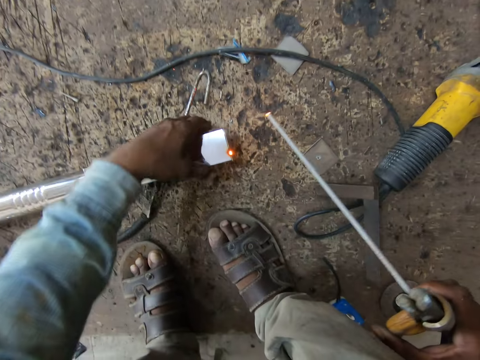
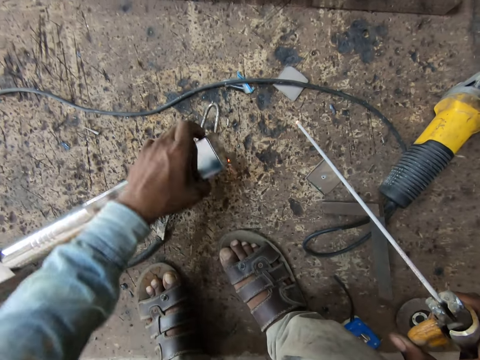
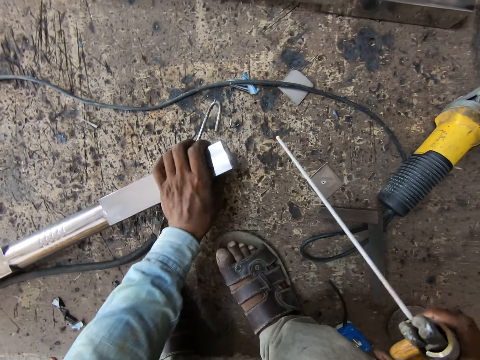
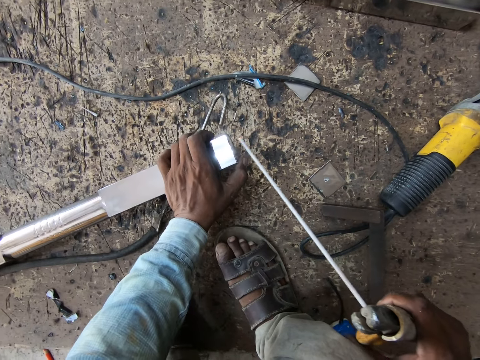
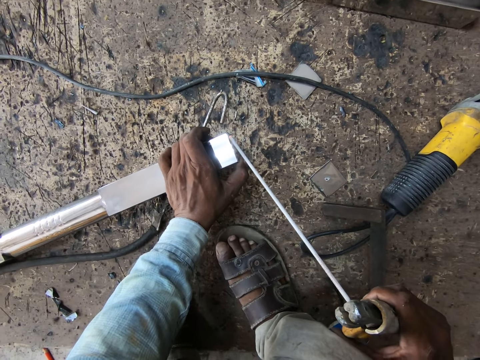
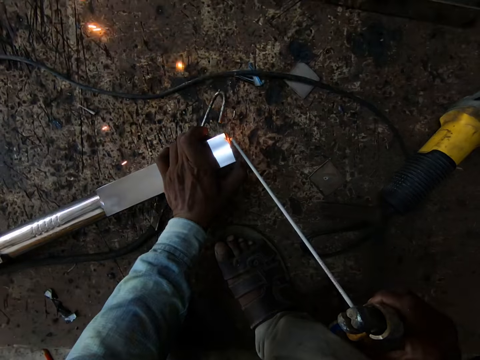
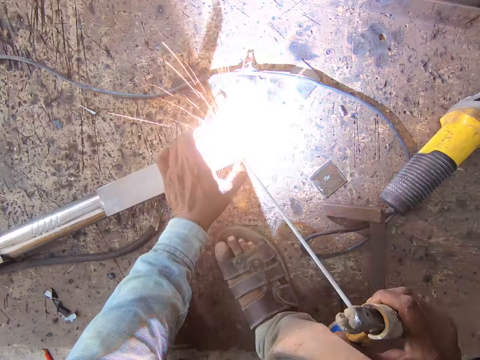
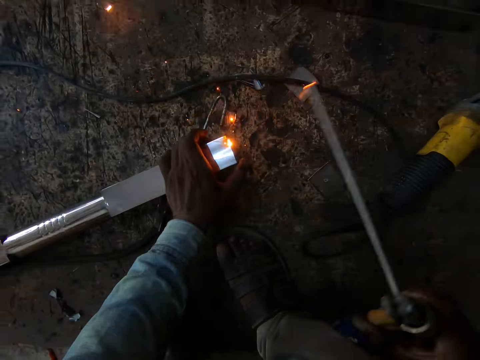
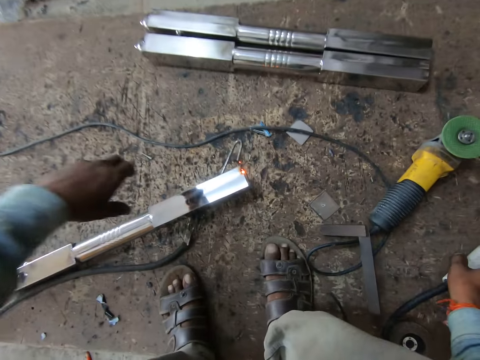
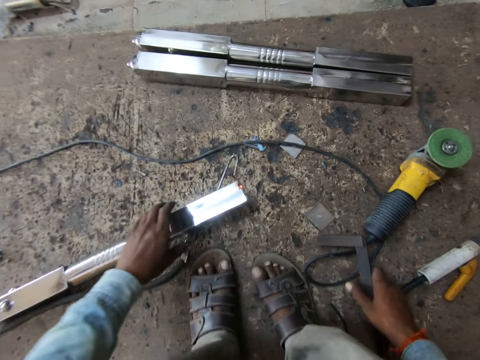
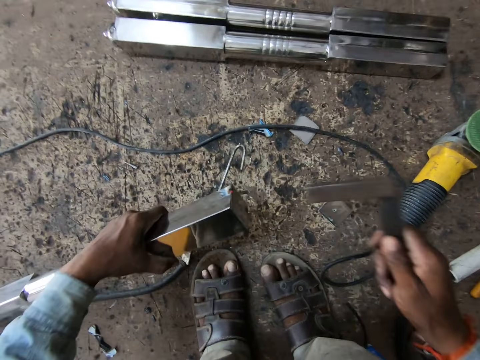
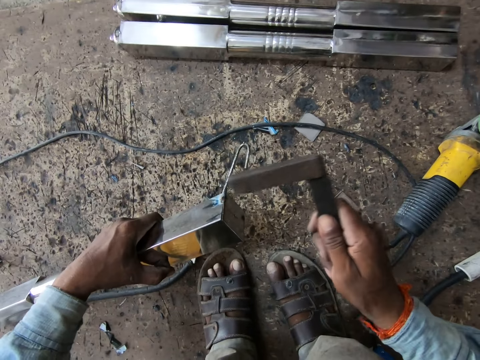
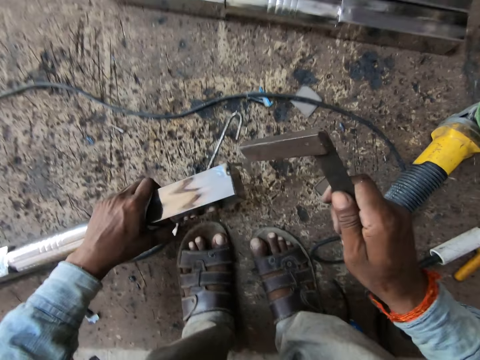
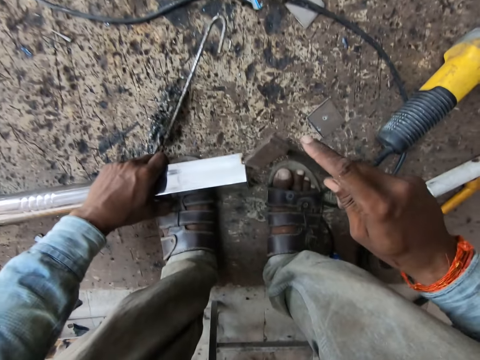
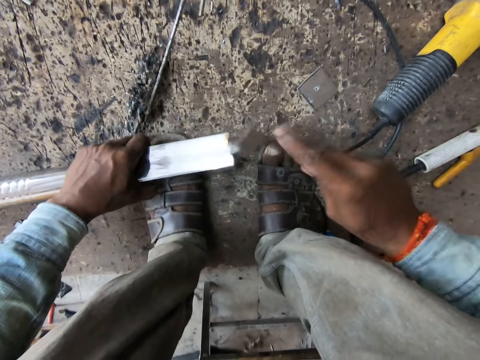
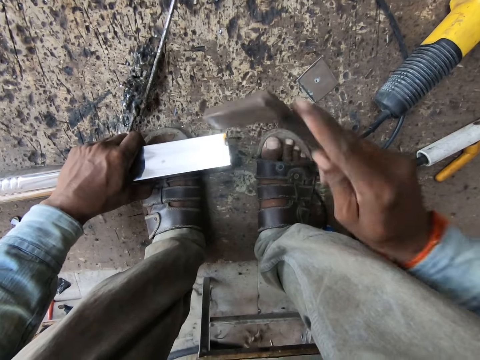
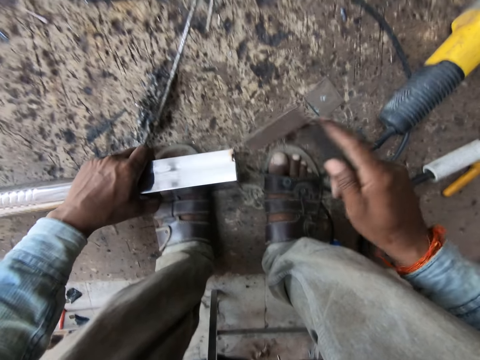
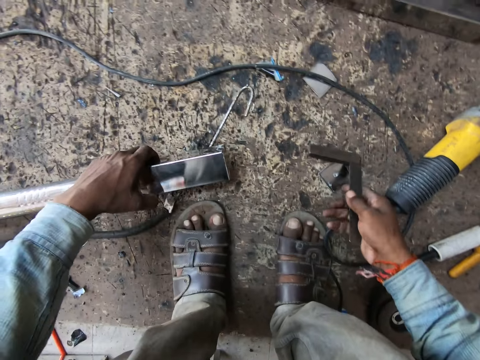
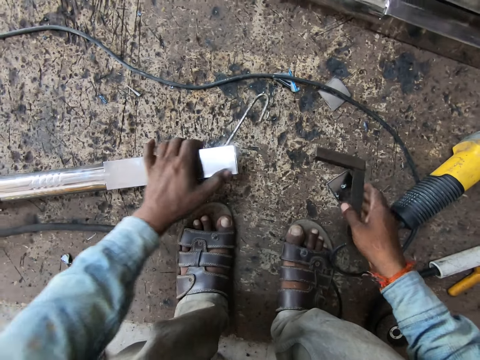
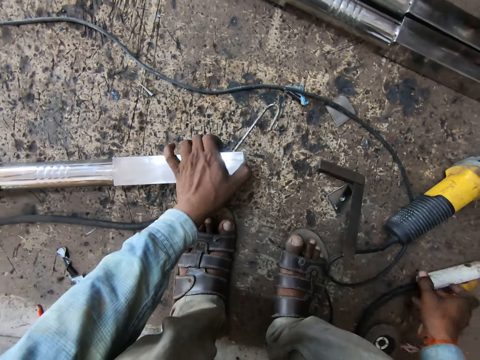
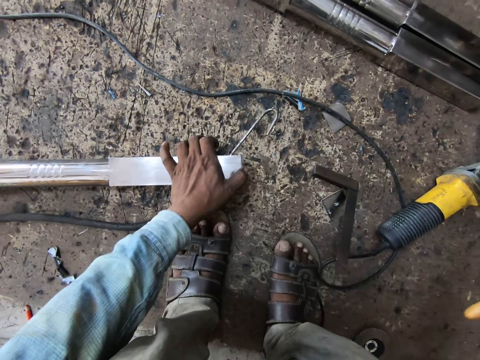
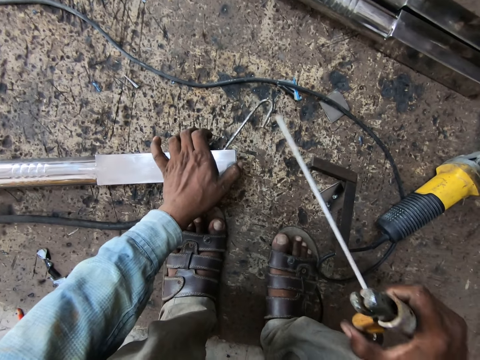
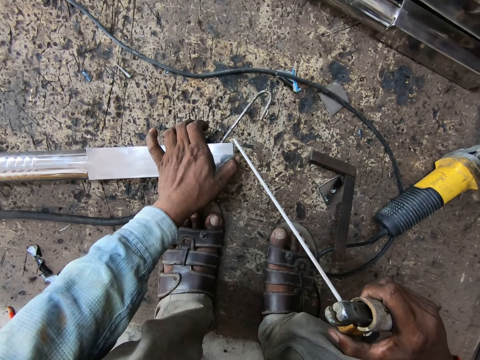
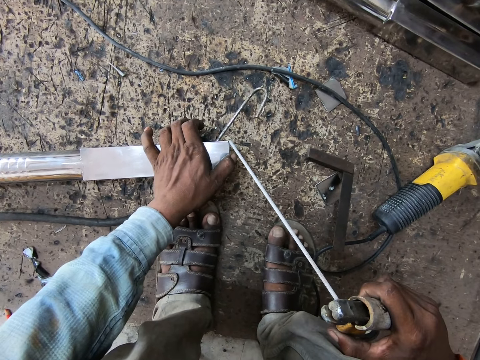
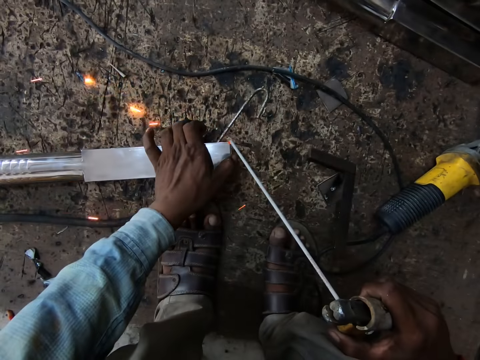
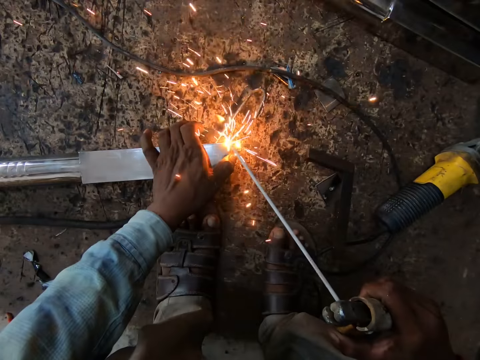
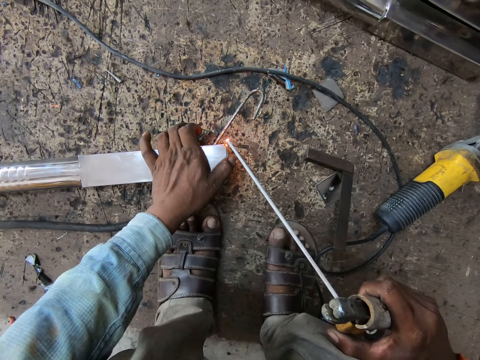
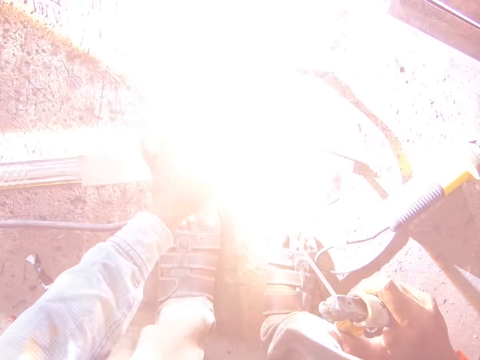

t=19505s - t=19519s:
The camera wearer adjusts the steel with his left hand. He welds the steel with the electrode holder in his right hand. He drops the steel on the floor with his right hand. He puts the drill down. He picks the frame square from the floor with his right hand. He hits the steel with the frame square in his right hand. He drops the frame square on the floor with his right hand. He picks the electrode holder from the floor with his right hand. He welds the steel with the electrode holder in his right hand.

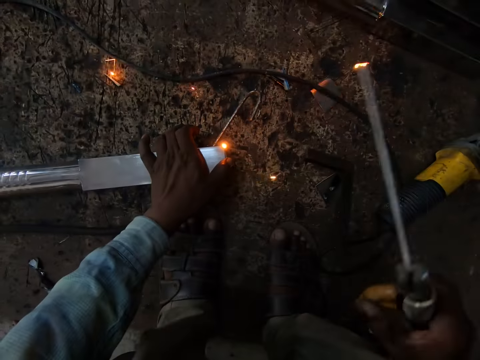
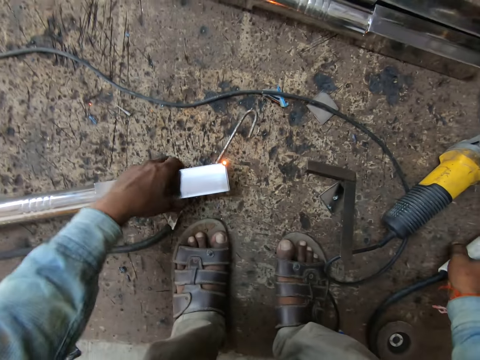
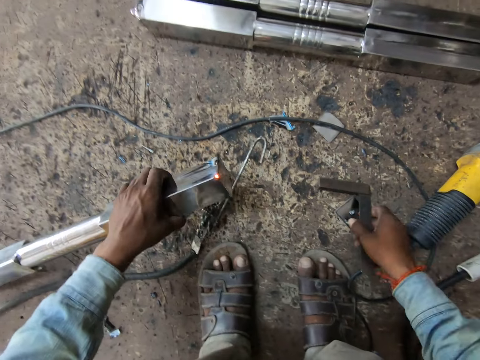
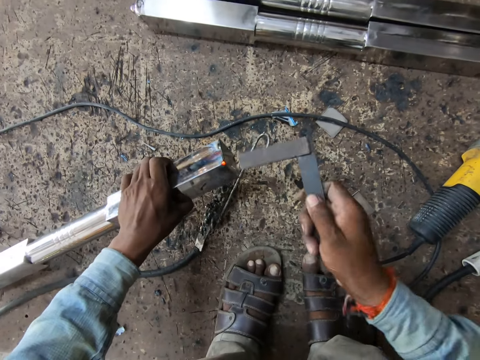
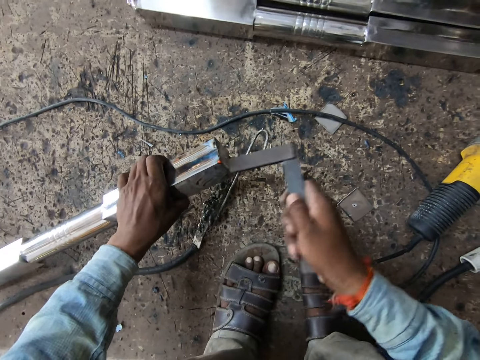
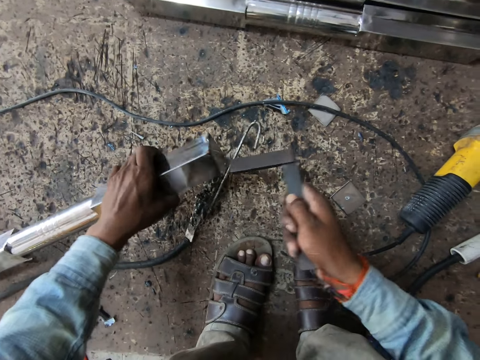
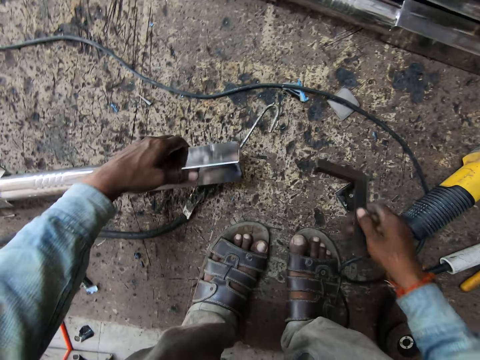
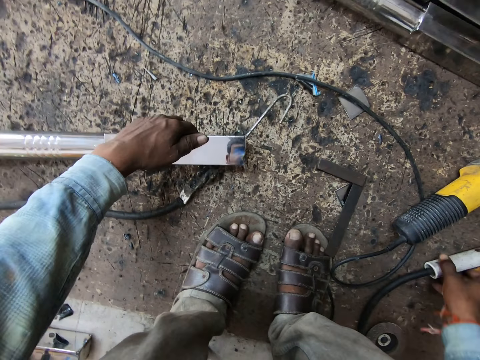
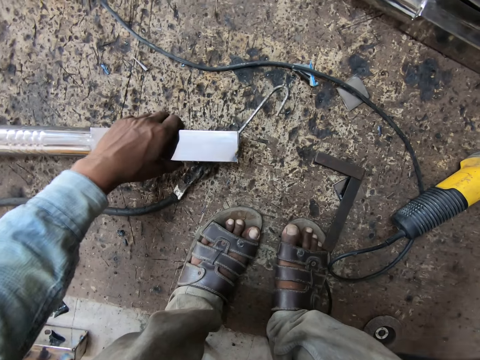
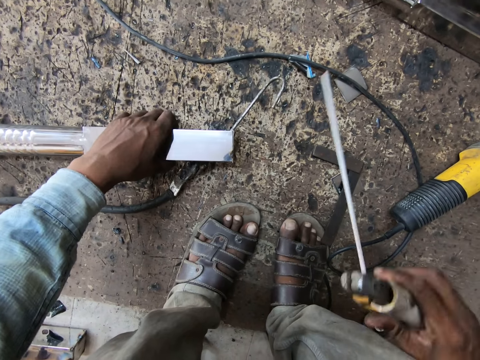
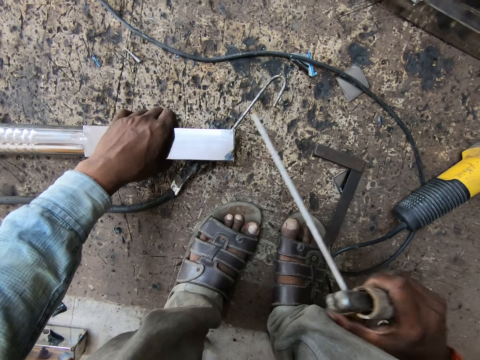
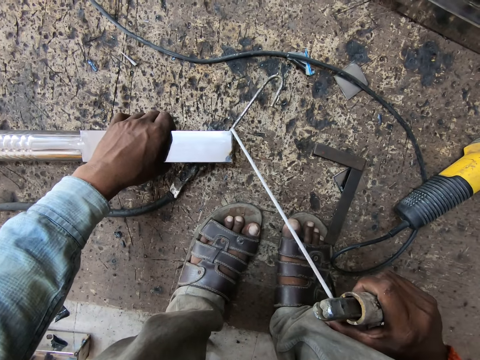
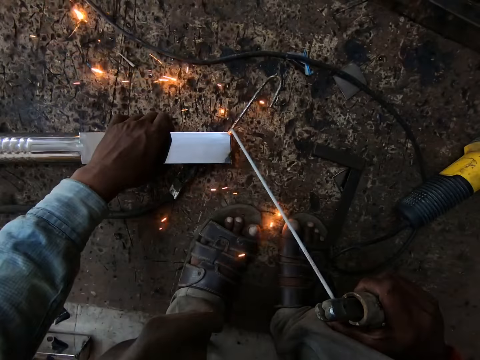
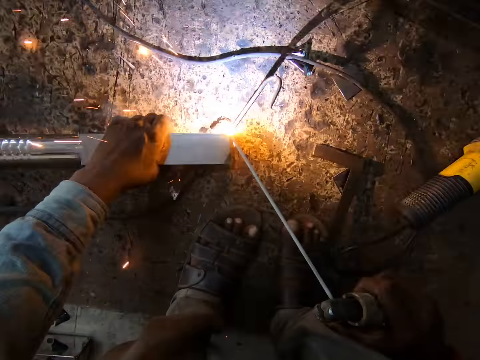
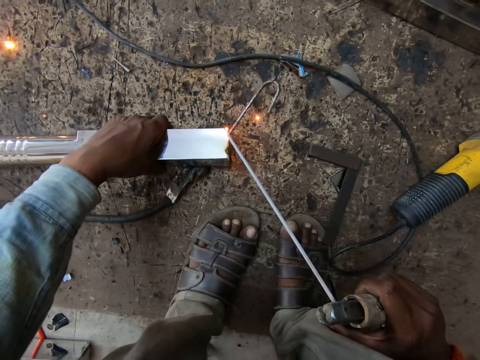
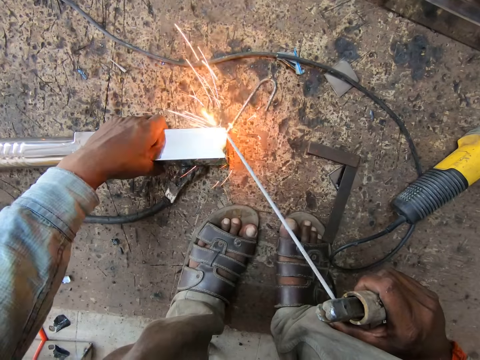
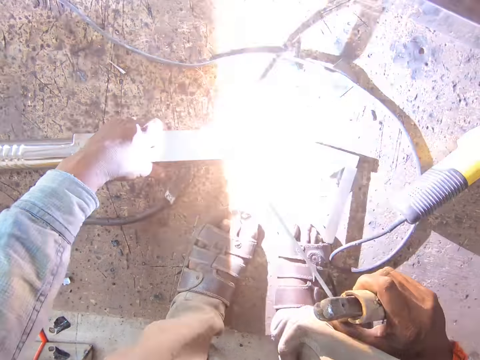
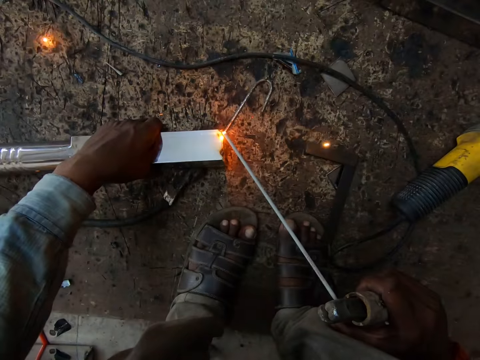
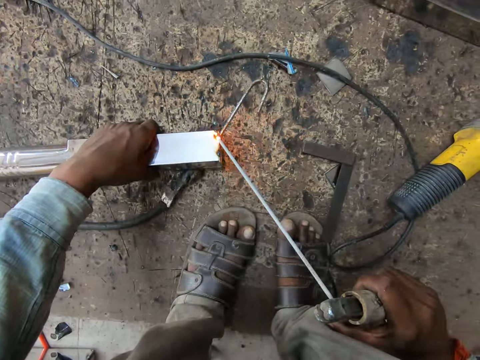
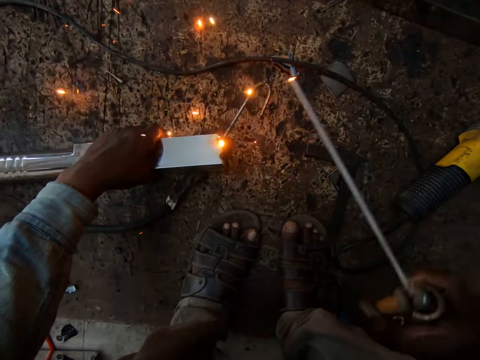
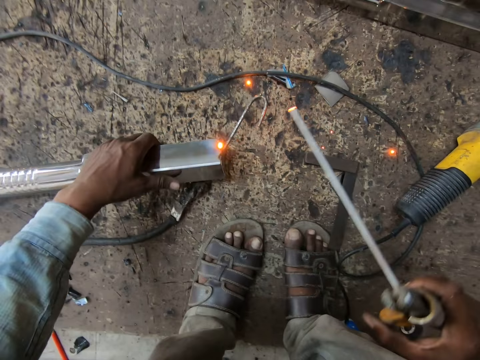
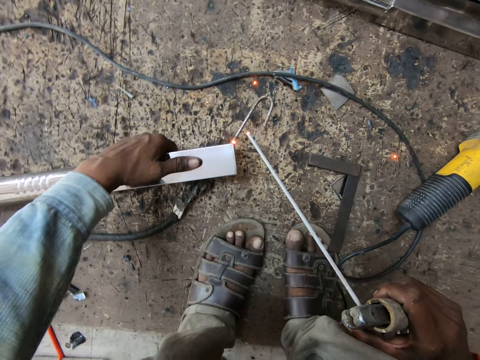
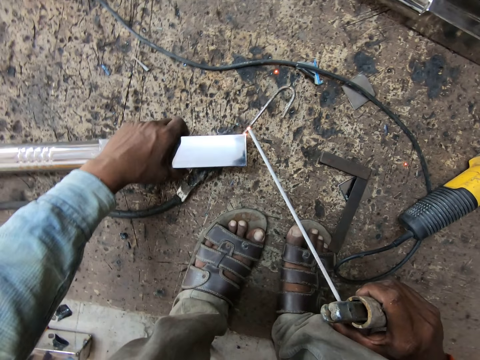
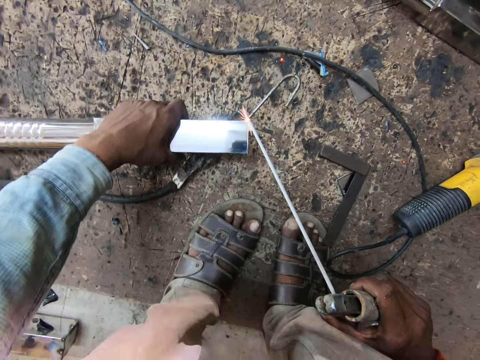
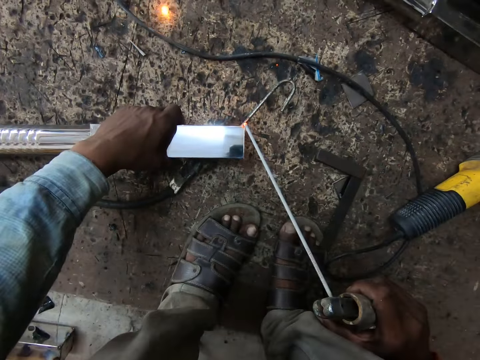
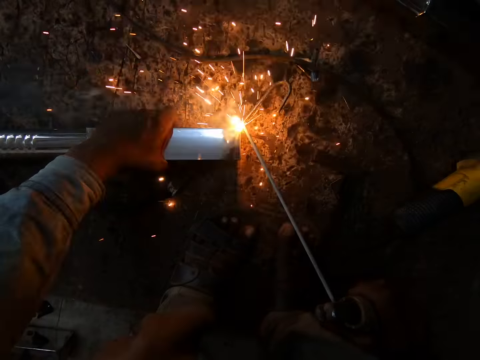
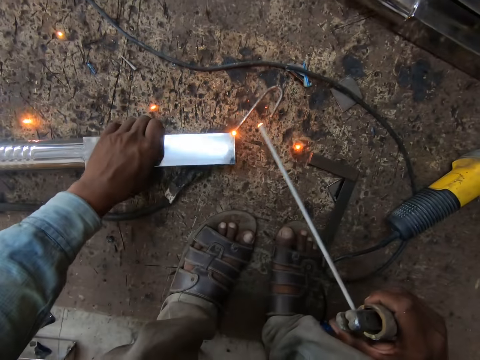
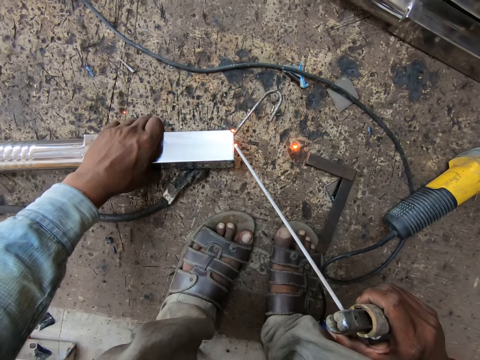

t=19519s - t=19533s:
The camera wearer drops the electrode holder on the floor with his right hand. He picks the frame square from the floor with his right hand. He hits the steel with the frame square in his right hand. He drops the frame square on the floor with his right hand. He picks the electrode holder from the floor with his right hand. He welds the steel with the electrode holder in his right hand.
